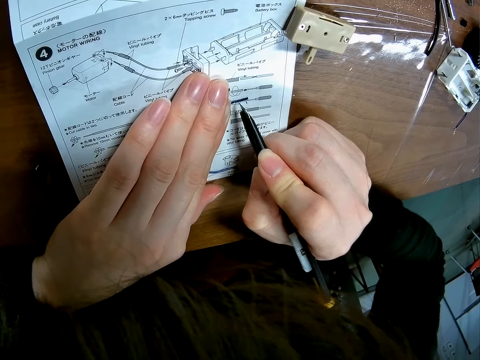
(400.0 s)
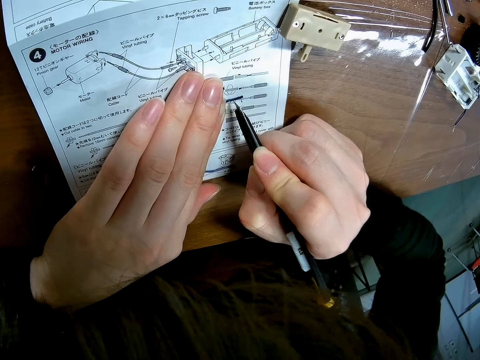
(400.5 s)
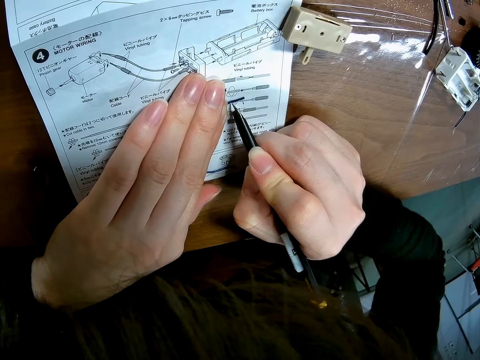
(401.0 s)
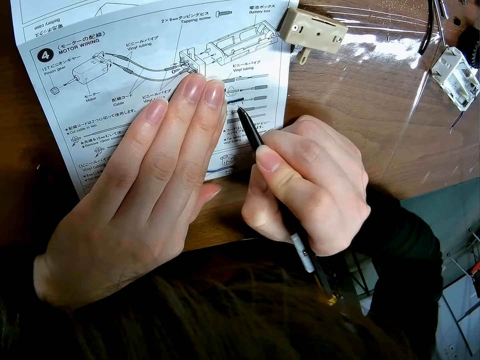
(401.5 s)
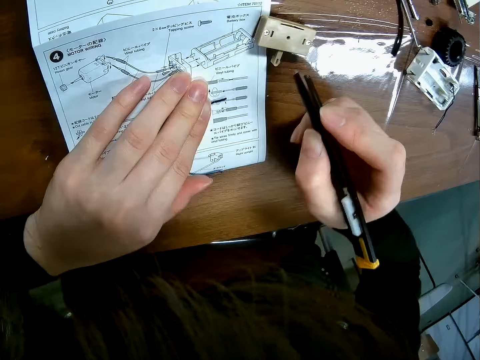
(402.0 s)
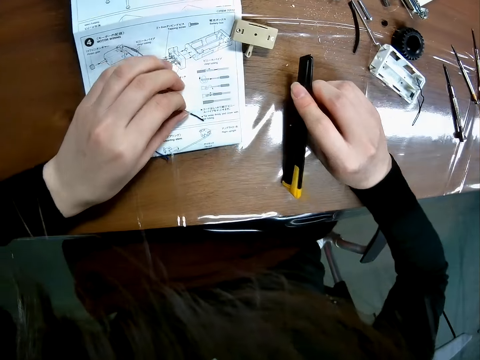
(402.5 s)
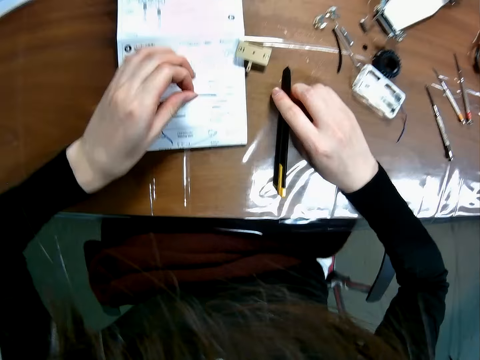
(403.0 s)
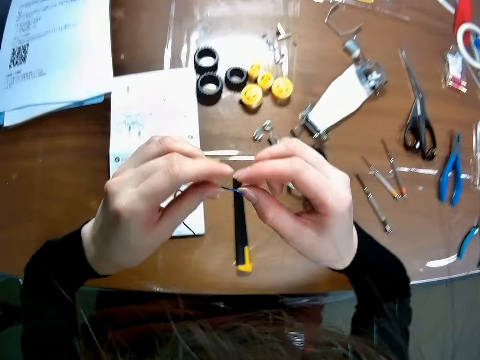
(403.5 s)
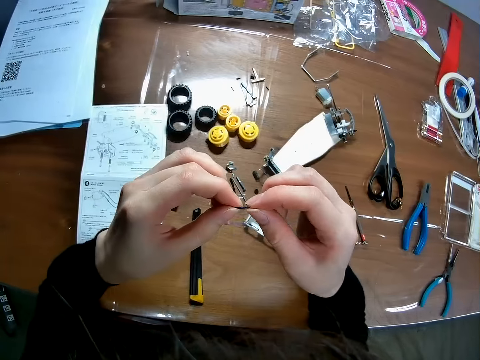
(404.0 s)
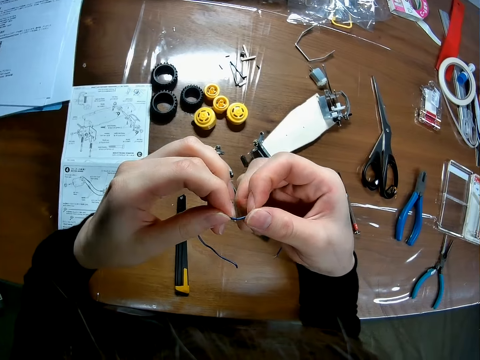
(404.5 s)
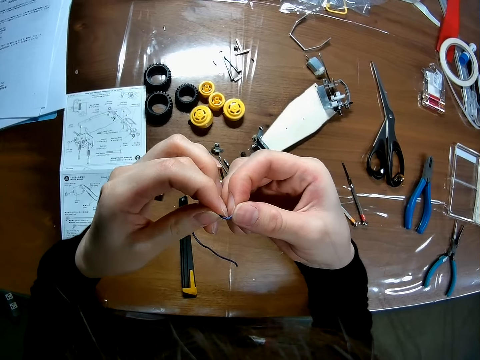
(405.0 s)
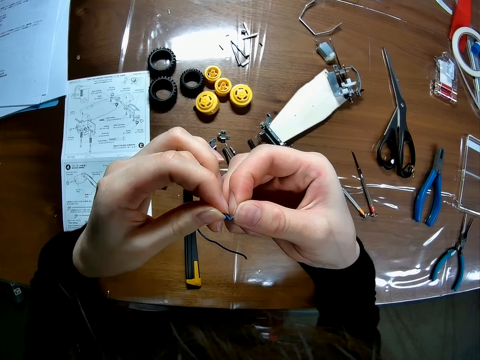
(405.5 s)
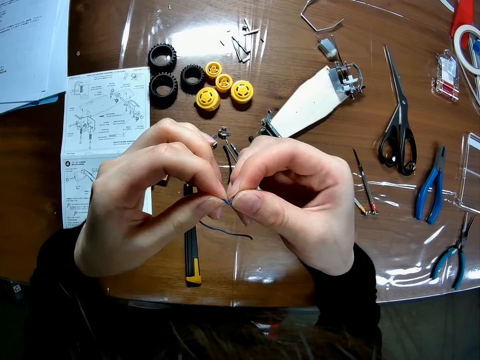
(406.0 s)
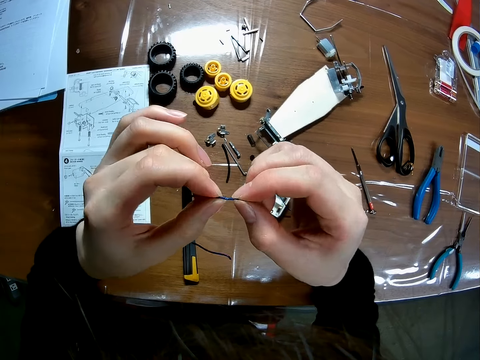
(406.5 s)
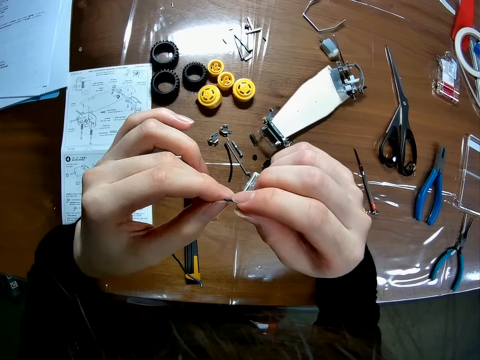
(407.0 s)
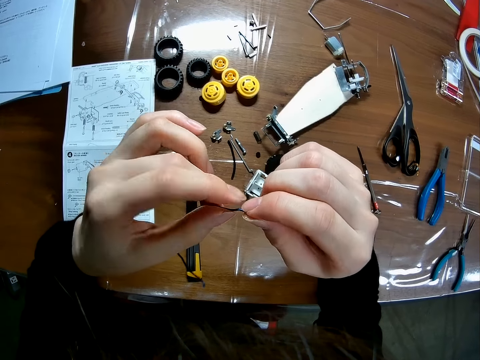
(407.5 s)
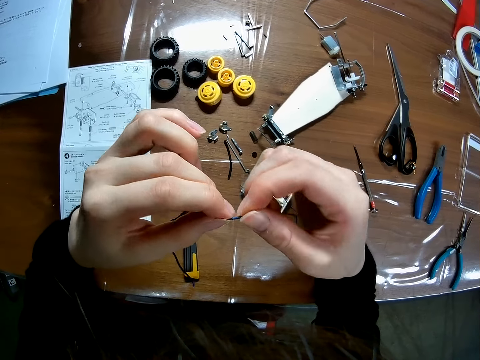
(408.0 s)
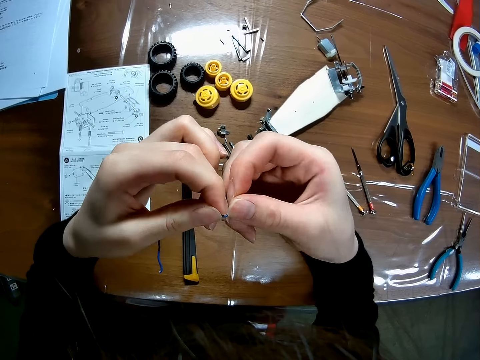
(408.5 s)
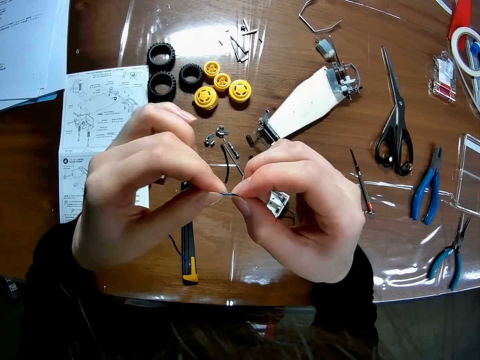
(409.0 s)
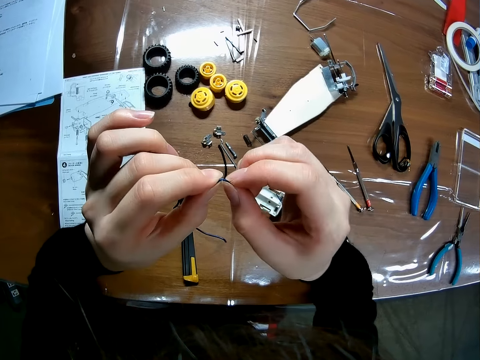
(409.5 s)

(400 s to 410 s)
The camera wearer drops the blade or switch dual razor on the table. They pick up the wire from the paper on the table. They twist the wire with both hands.

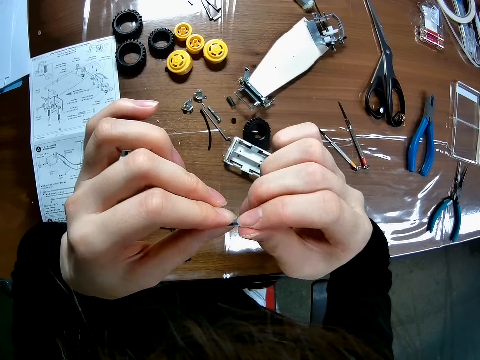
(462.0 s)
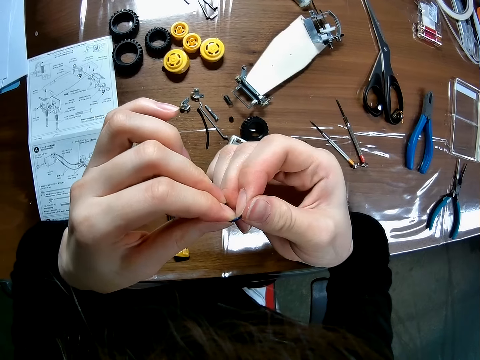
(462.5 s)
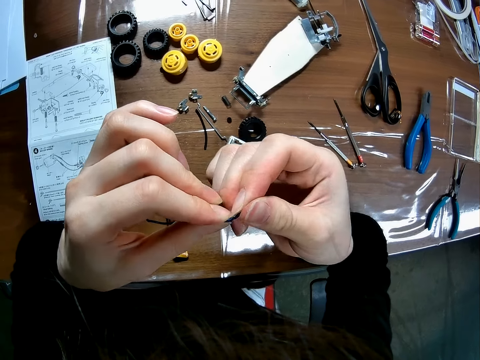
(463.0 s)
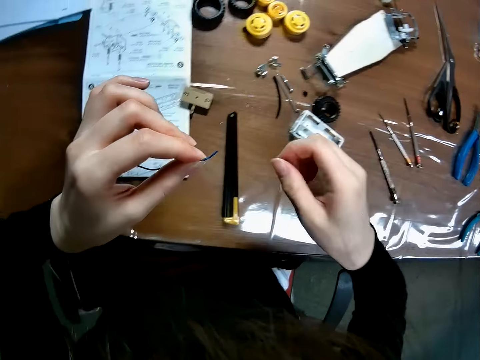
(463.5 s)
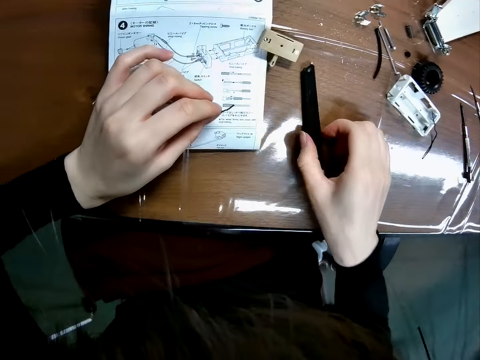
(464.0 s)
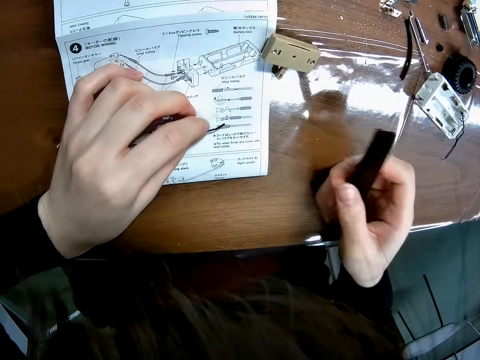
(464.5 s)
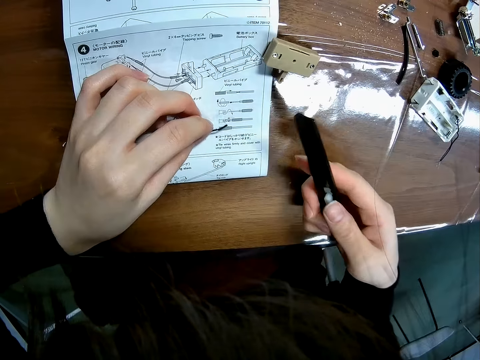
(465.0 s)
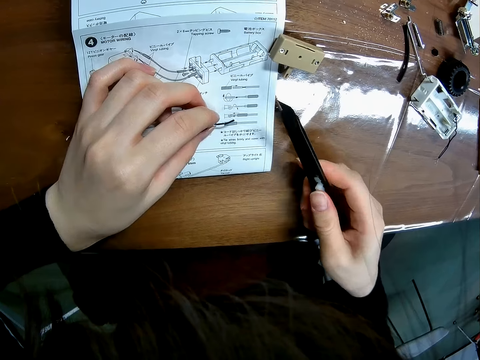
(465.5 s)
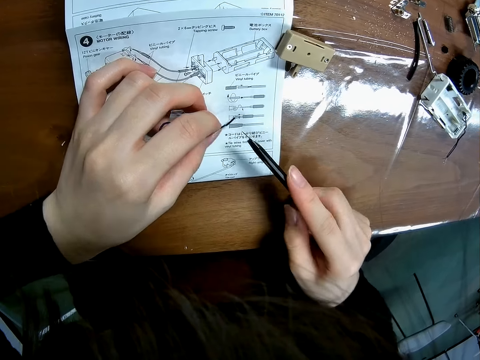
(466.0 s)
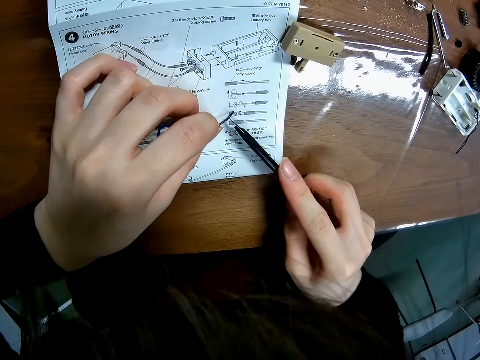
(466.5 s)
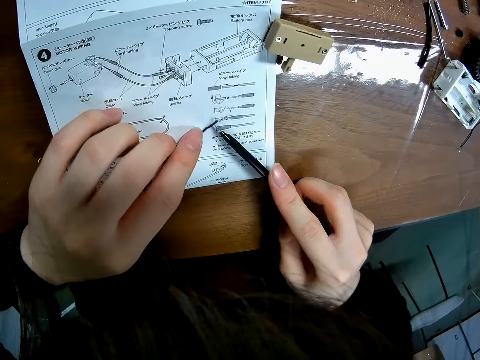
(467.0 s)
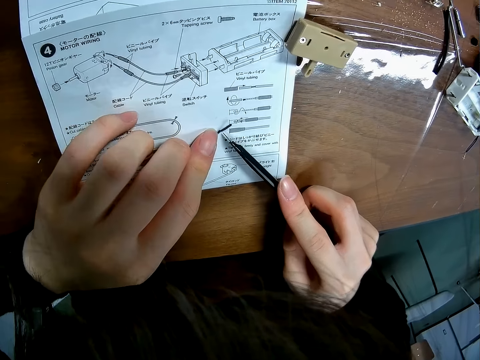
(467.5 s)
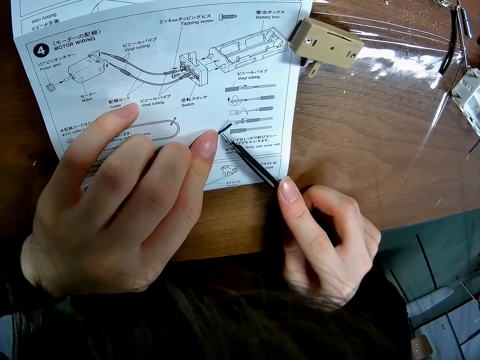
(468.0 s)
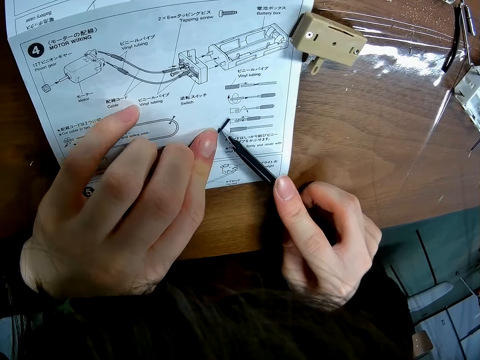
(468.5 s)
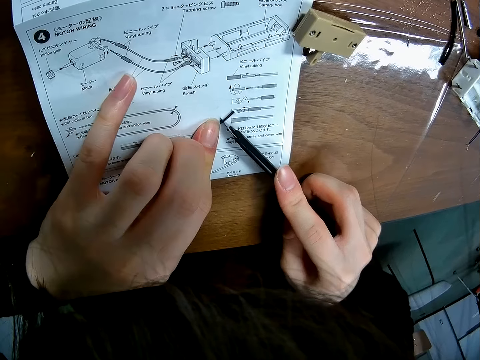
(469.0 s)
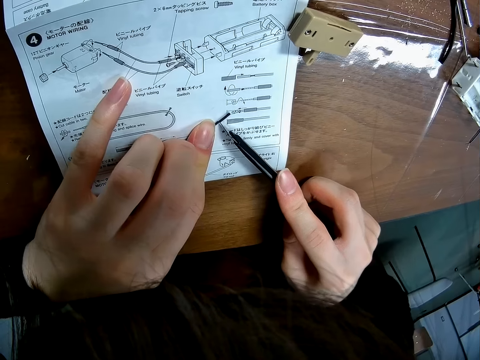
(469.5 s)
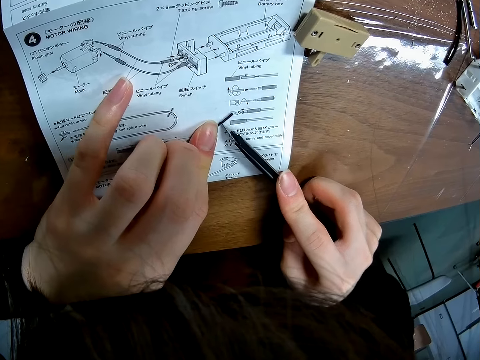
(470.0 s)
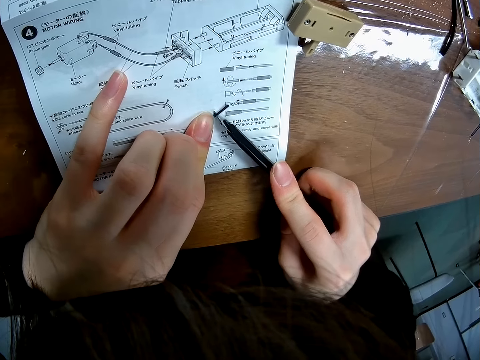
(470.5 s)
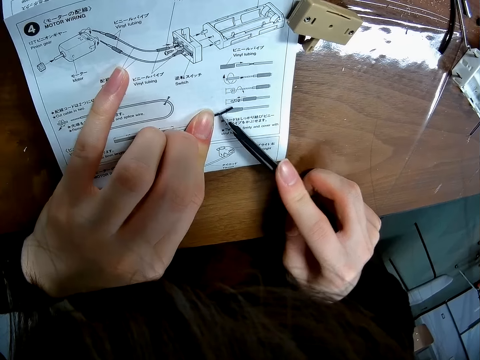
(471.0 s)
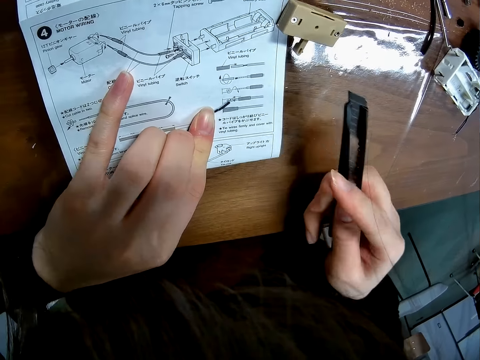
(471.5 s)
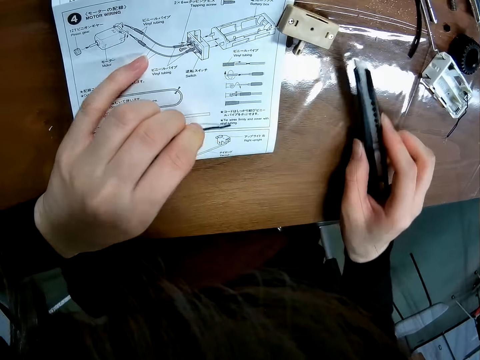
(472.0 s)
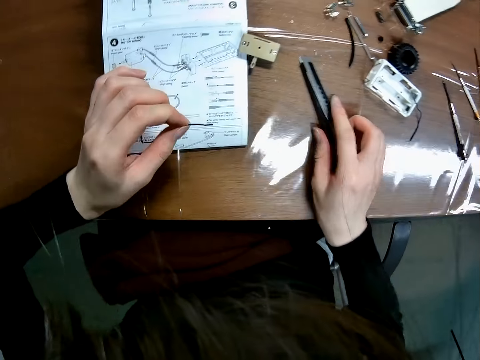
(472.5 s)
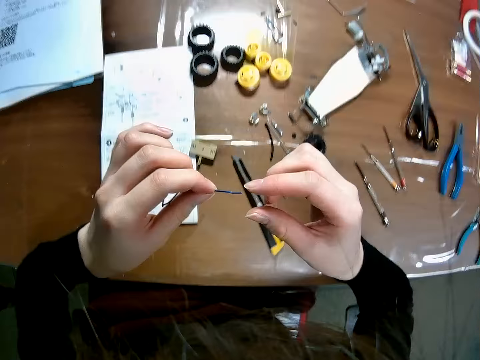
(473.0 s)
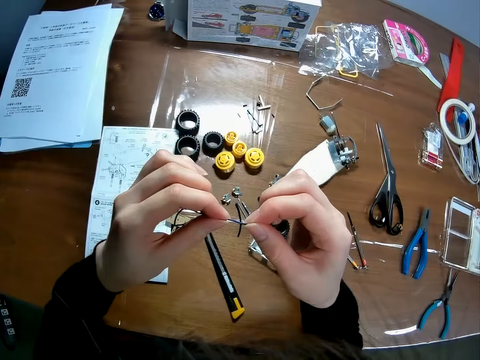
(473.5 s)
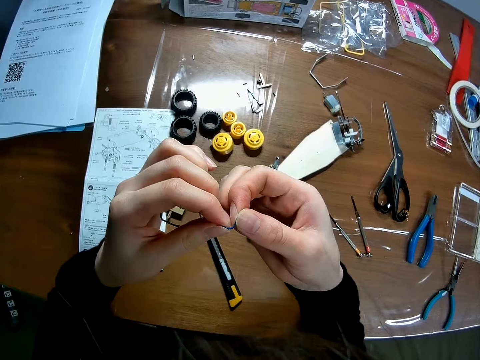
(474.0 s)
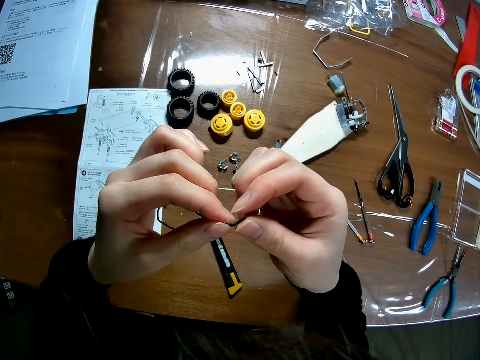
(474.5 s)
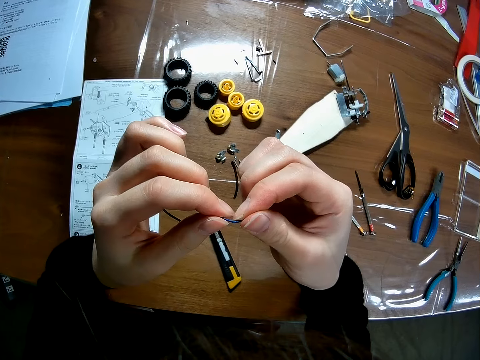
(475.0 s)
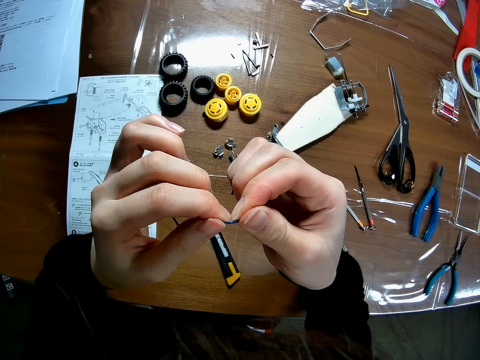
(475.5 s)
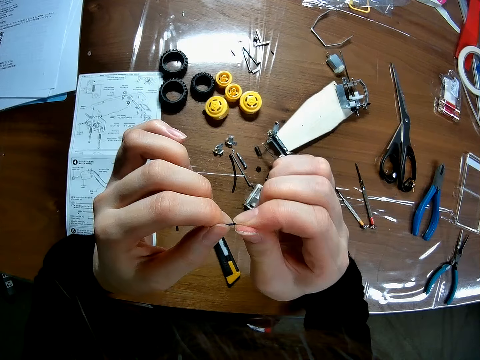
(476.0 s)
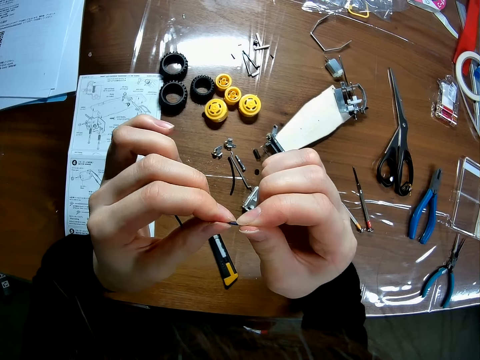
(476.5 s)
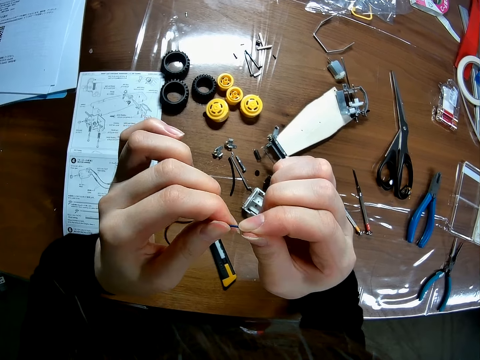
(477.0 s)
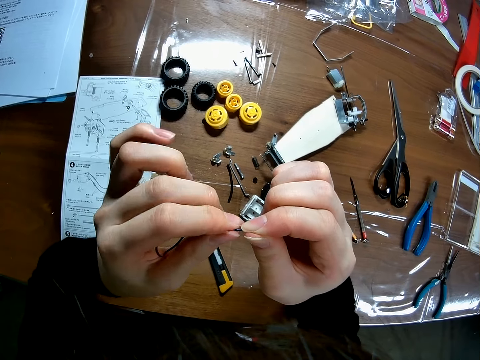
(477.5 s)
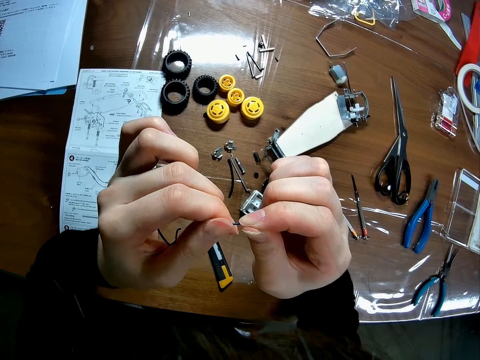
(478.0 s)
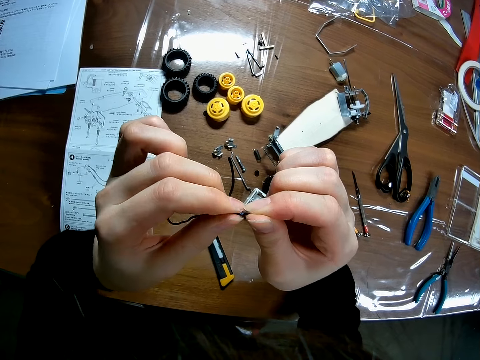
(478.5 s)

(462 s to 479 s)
The camera wearer picks up the blade or switch dual razor from the table. They place the wire on the paper on the table. They cut the wire cover with the switch dual razor. They pick up the wire from the paper on the table. They put the switch dual razor on the table. They hold the wire in the hand. They remove the wire cover. They twist the wire with both hands.
